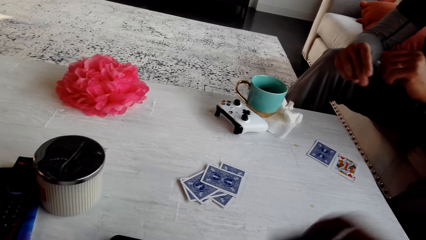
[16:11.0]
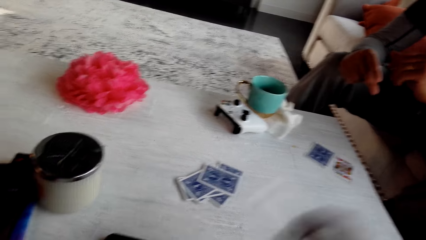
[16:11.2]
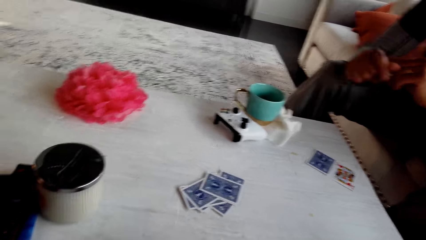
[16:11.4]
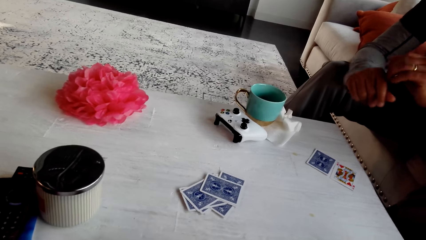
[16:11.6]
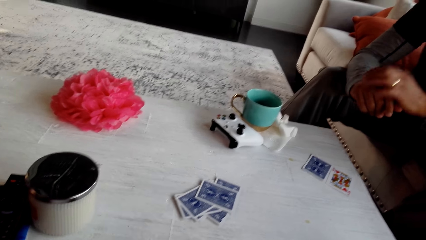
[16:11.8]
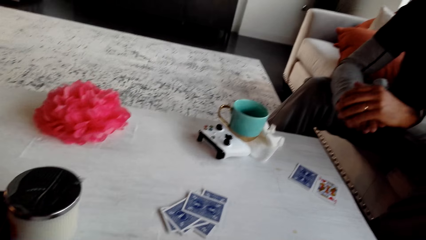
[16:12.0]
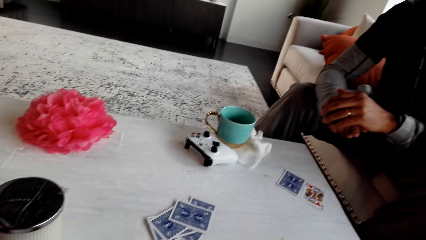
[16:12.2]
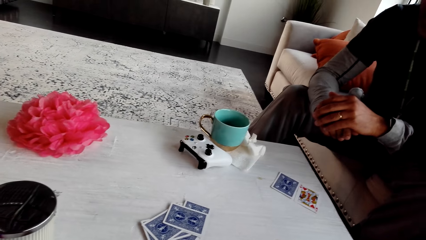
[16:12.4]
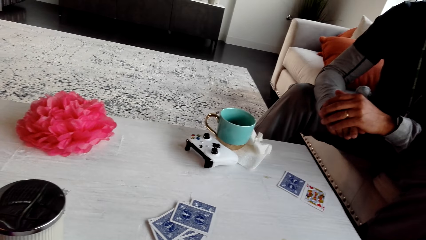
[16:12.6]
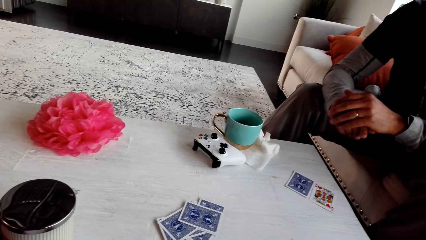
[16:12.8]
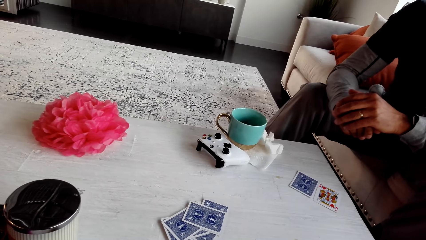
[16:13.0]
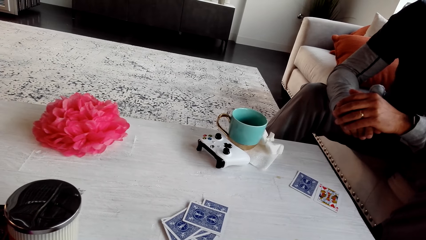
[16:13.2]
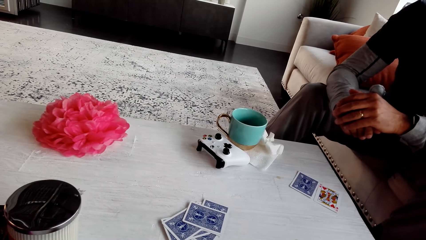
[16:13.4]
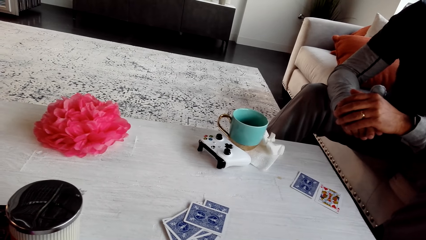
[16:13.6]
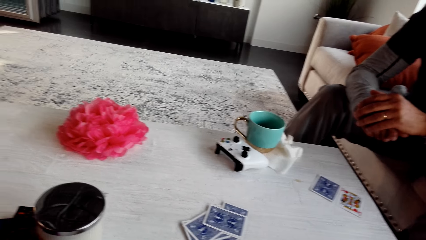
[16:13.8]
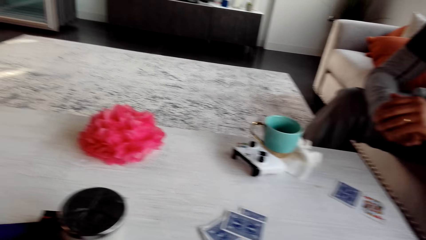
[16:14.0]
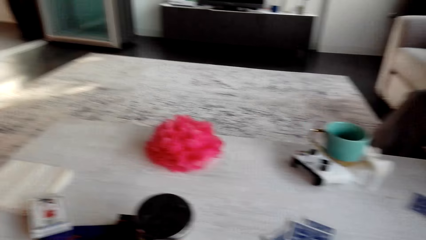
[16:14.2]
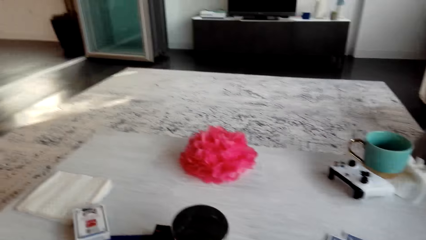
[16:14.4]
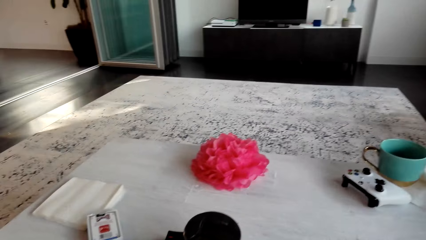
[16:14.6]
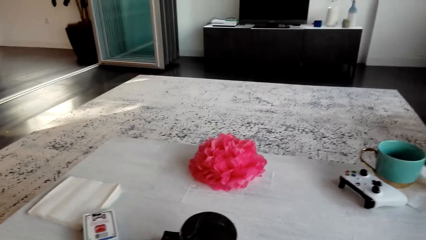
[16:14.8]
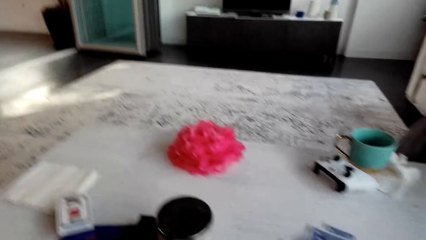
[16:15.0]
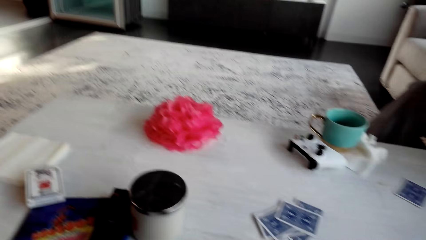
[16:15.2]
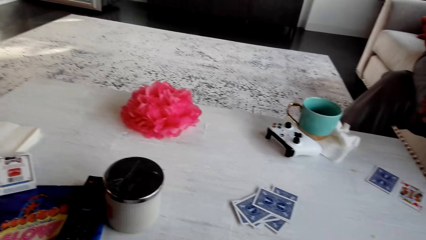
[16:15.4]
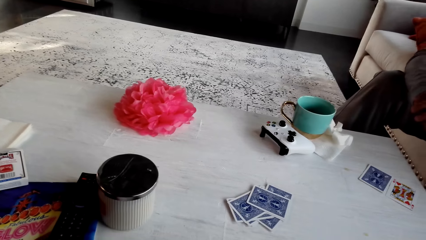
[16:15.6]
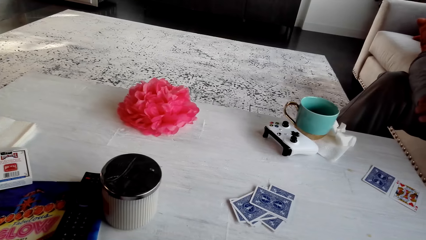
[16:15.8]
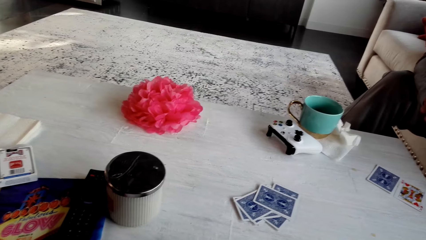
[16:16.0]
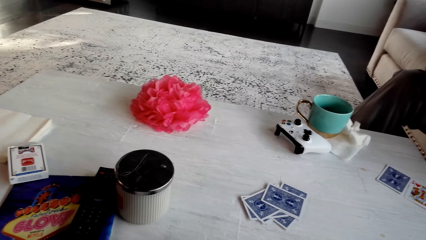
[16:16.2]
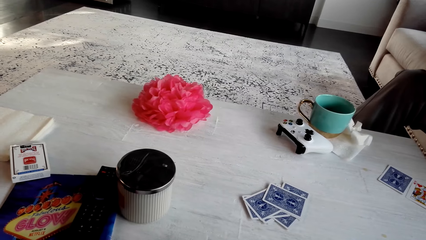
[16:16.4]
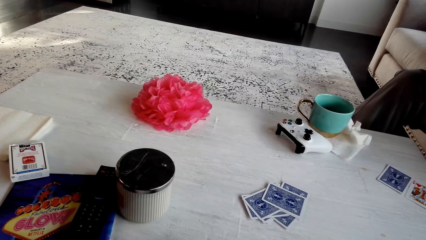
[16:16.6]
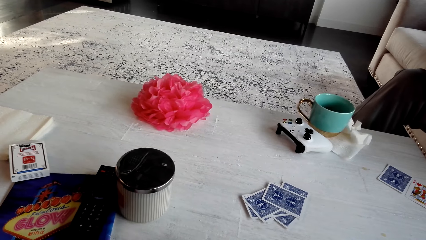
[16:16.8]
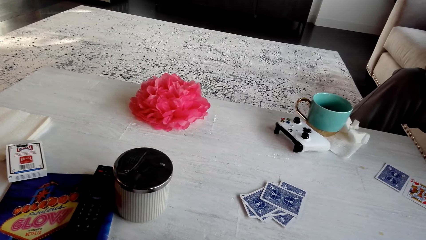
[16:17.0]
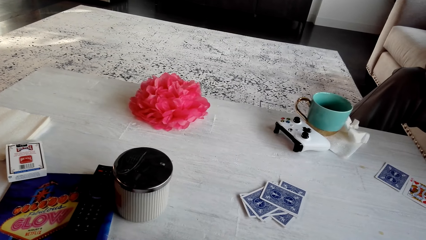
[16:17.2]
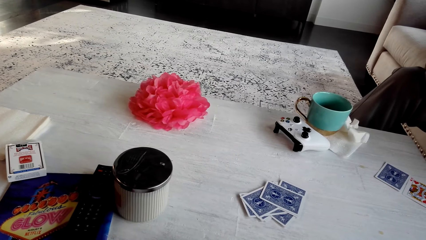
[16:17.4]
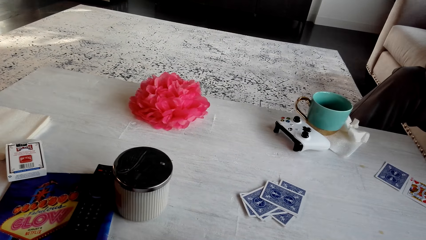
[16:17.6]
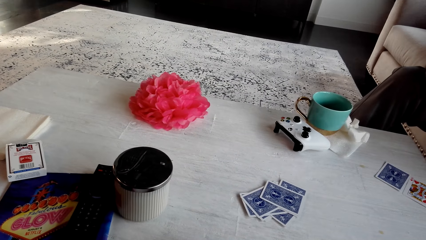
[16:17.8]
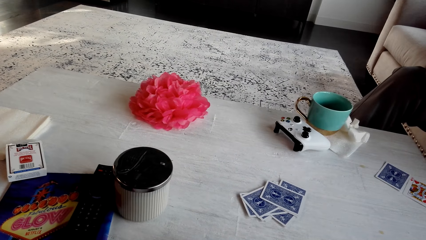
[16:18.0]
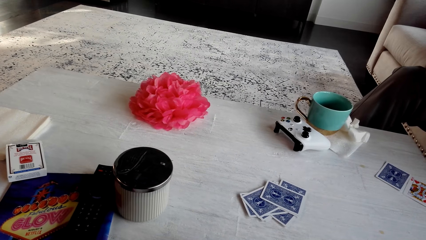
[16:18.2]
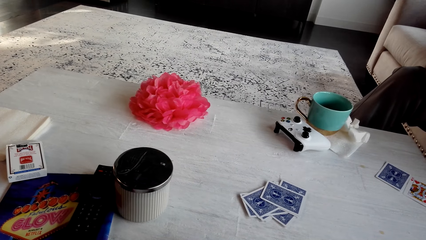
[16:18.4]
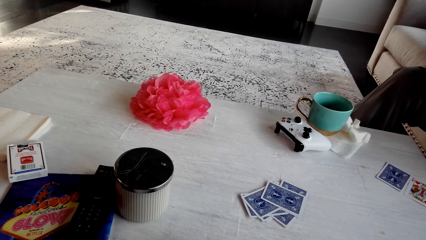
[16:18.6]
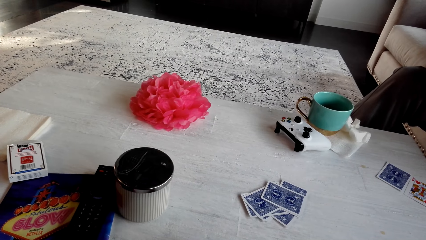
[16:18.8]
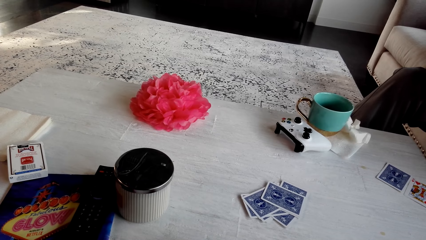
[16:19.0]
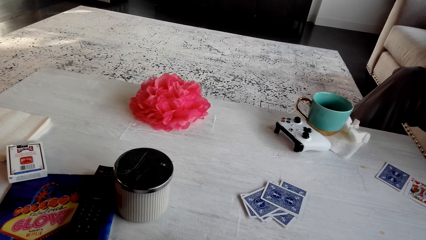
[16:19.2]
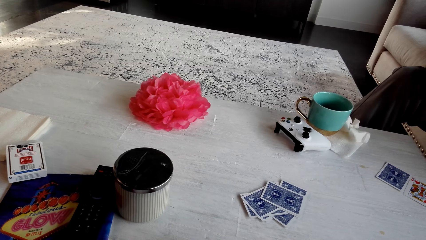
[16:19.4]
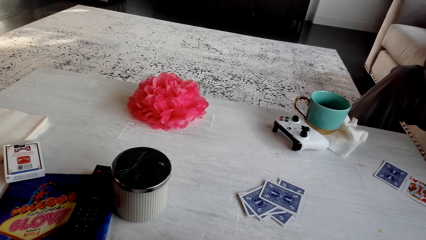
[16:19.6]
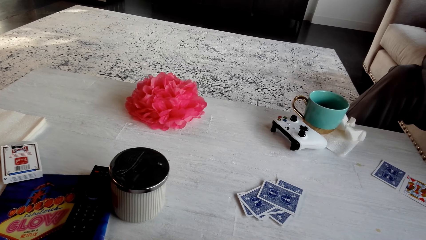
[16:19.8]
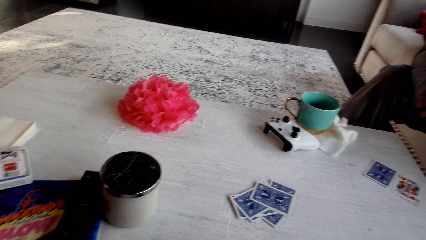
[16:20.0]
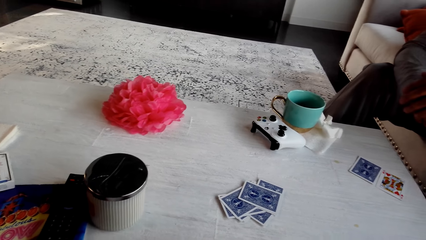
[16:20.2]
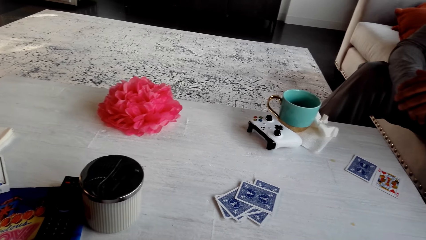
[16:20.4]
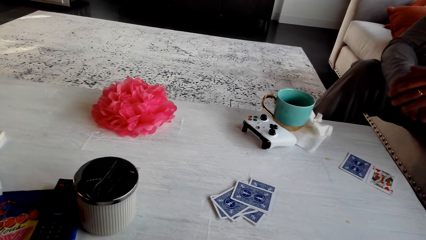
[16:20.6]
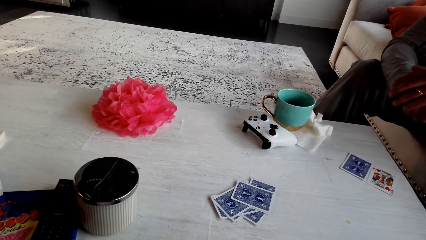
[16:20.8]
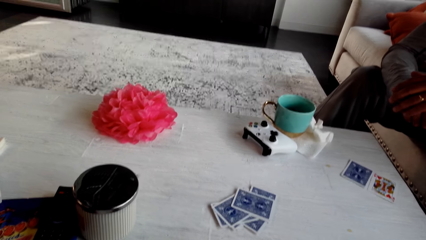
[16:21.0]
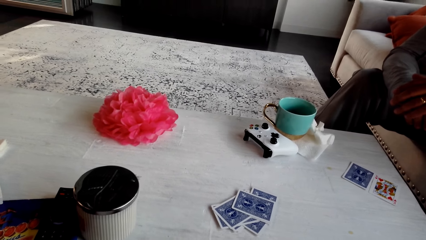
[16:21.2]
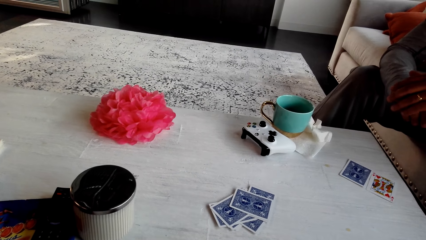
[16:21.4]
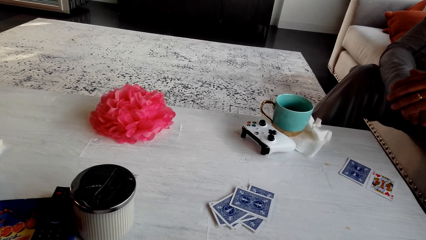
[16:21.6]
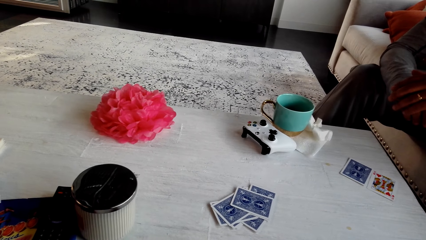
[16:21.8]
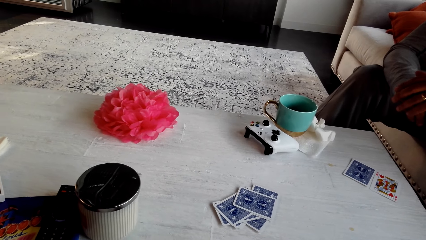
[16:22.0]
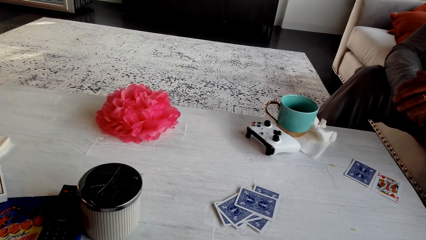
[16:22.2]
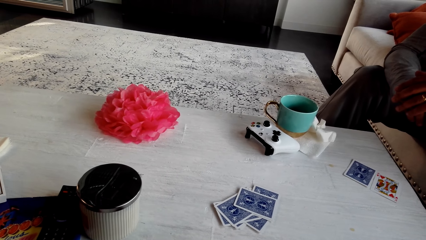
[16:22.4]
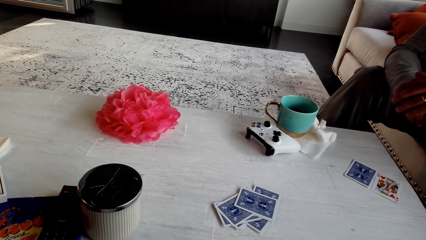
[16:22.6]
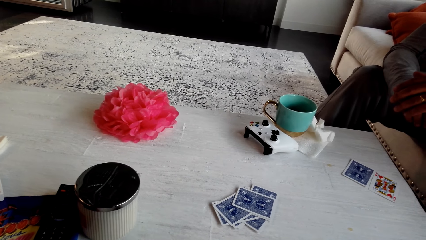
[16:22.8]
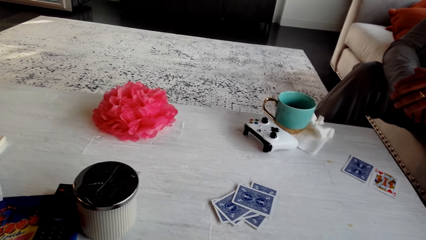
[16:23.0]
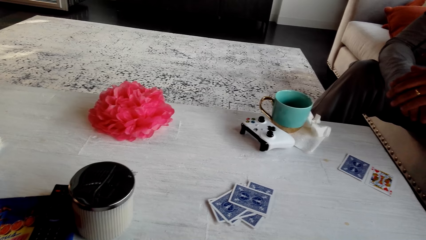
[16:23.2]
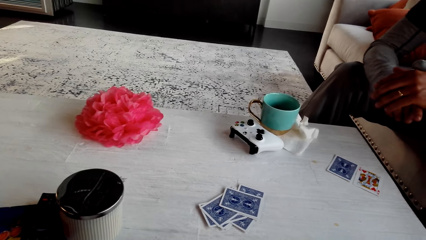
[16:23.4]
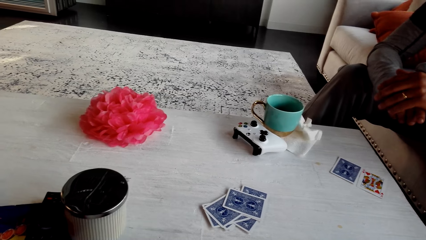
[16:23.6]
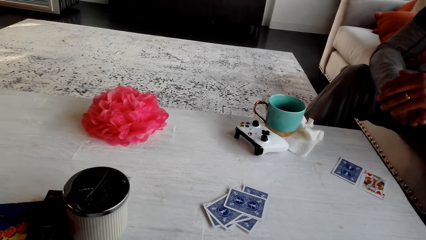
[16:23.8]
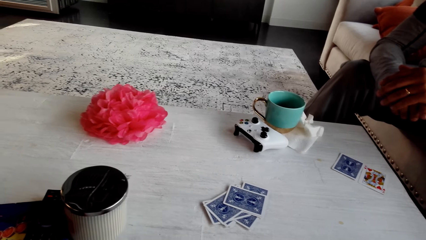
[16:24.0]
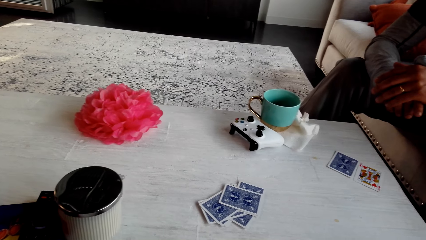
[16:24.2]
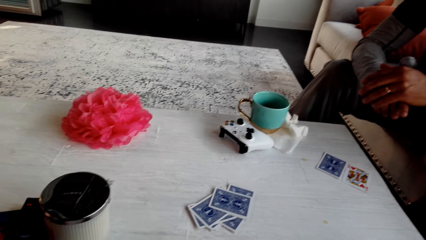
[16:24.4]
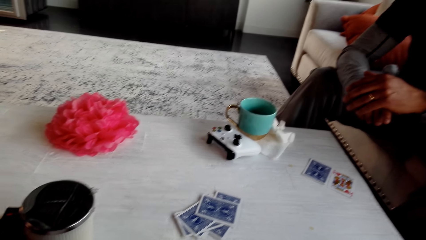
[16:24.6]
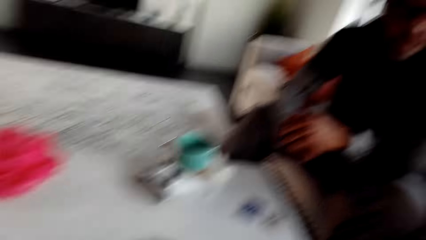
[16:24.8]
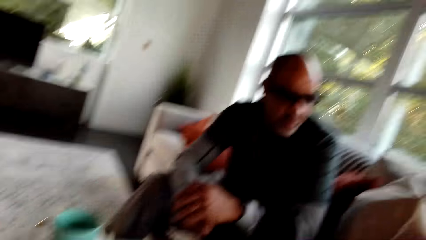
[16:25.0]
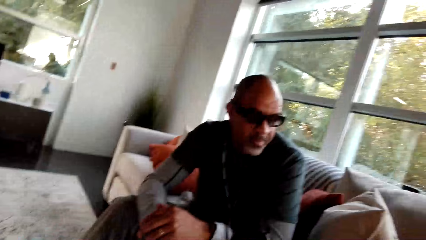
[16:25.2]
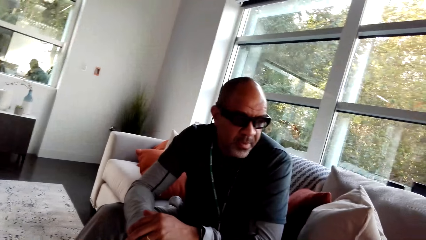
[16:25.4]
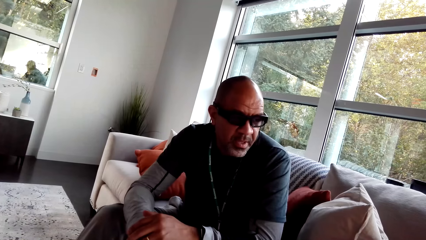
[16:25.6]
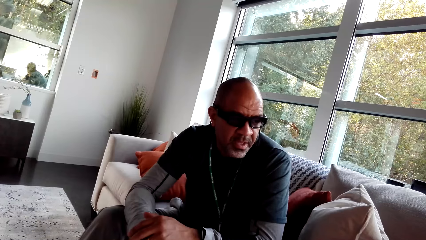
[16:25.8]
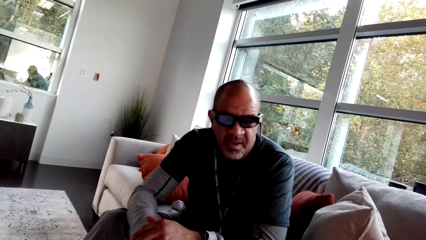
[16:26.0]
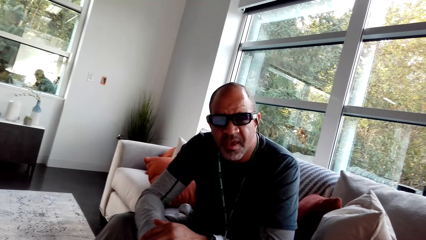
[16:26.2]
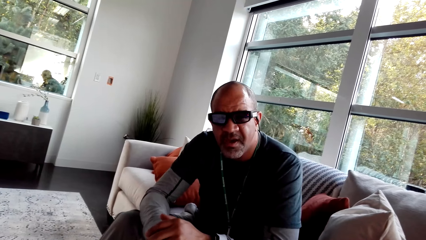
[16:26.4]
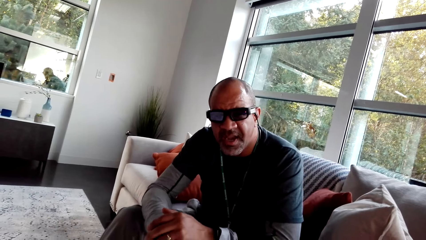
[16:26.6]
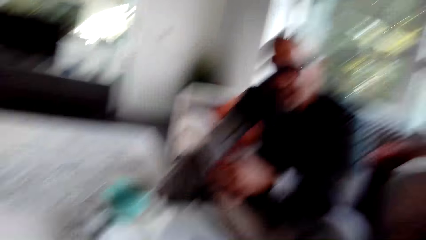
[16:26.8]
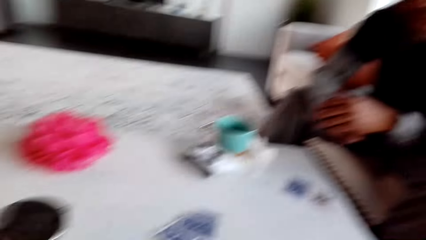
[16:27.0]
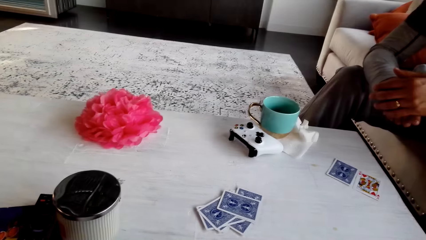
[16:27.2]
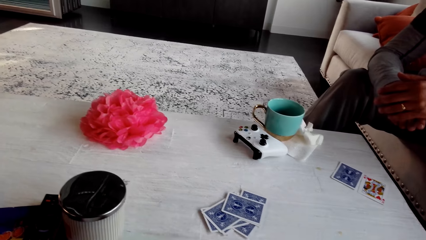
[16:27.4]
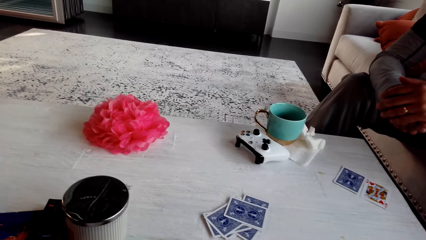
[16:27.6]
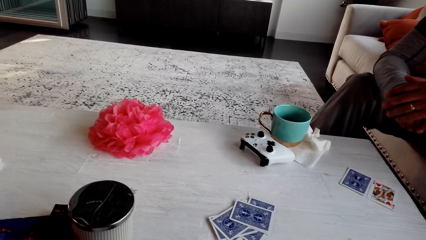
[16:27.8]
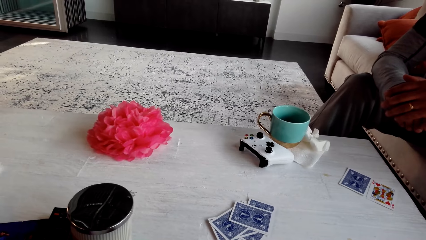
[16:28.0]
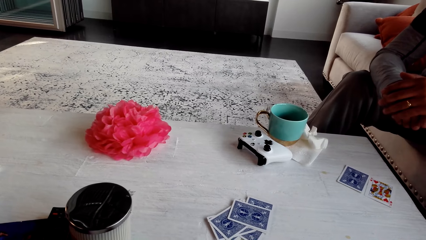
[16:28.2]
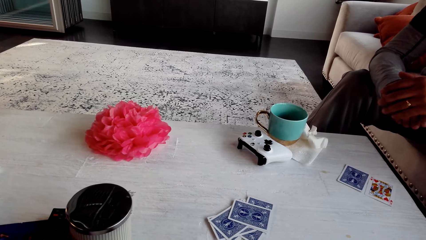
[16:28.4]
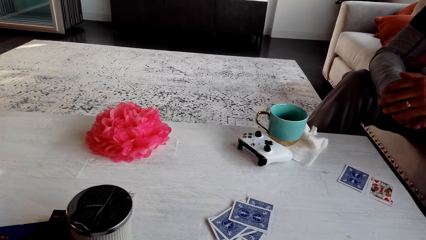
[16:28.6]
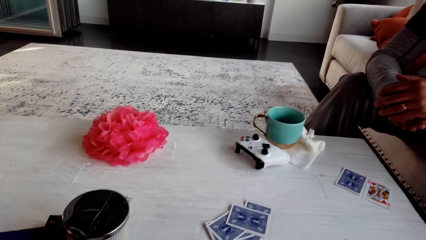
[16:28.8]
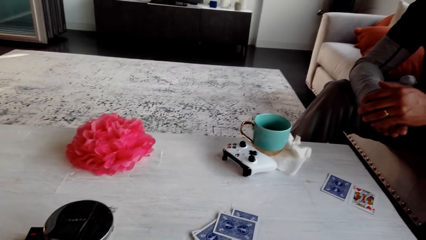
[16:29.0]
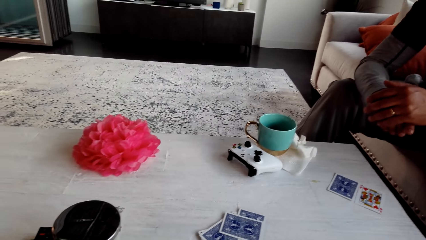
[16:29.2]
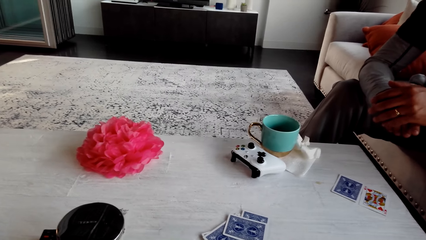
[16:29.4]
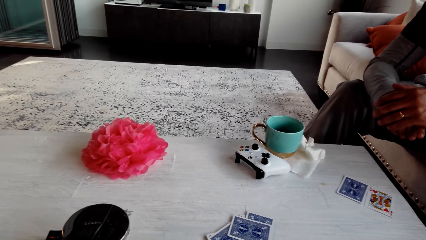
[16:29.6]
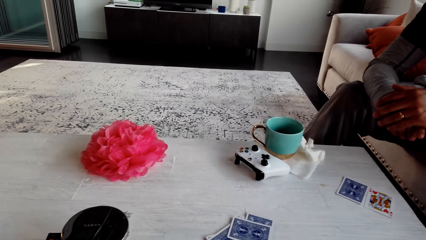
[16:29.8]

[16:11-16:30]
The camera wearer places a card on the table. They stare at the table. They look around. They stare at a man. They stare at the table.
